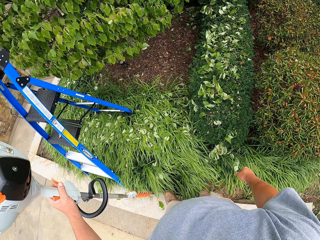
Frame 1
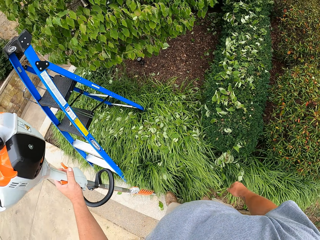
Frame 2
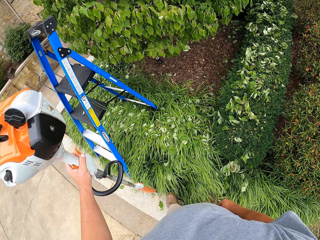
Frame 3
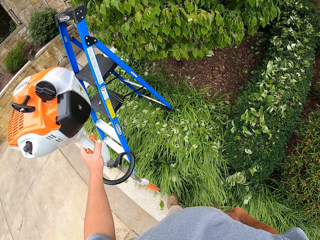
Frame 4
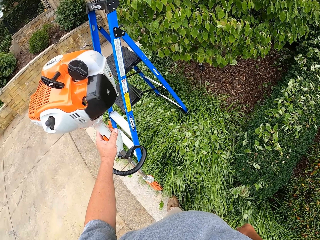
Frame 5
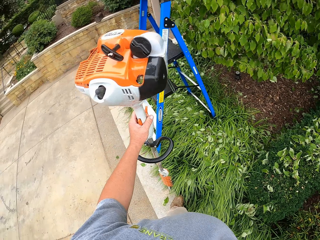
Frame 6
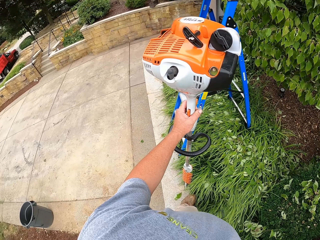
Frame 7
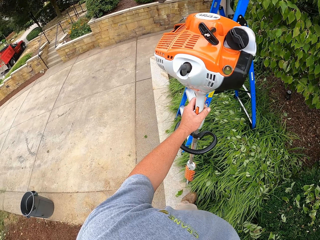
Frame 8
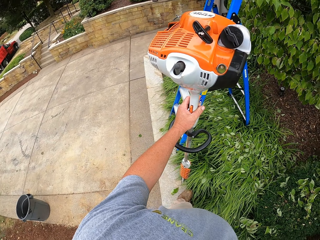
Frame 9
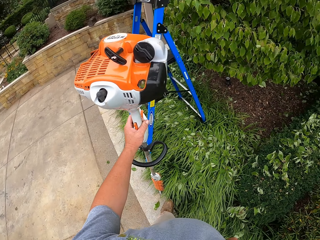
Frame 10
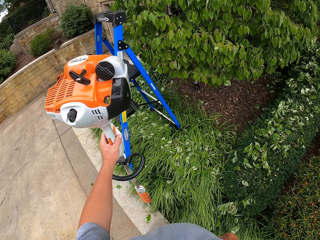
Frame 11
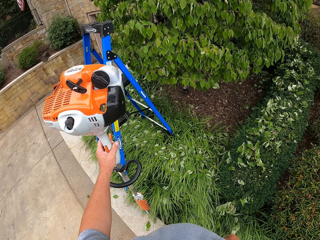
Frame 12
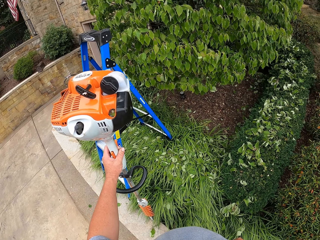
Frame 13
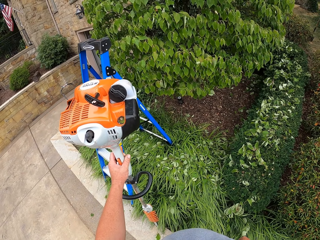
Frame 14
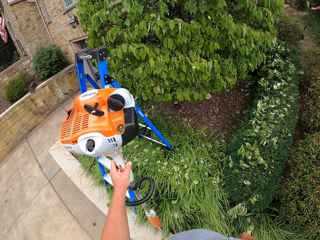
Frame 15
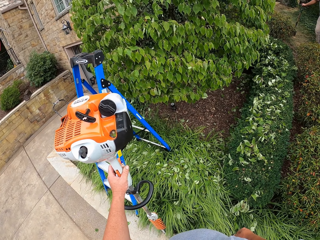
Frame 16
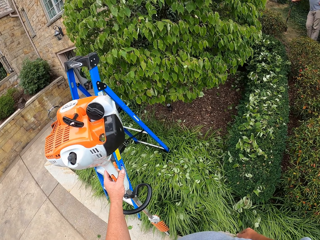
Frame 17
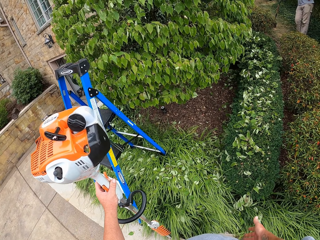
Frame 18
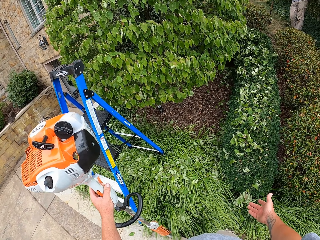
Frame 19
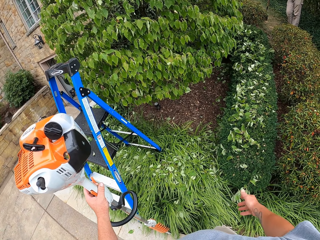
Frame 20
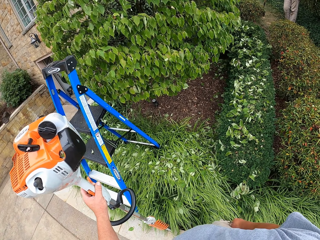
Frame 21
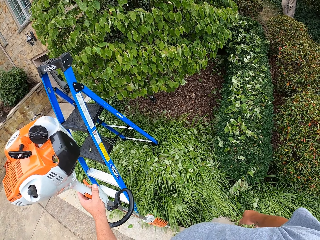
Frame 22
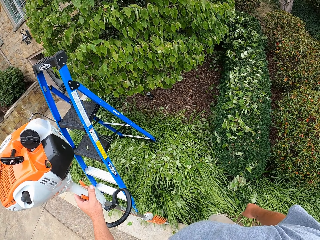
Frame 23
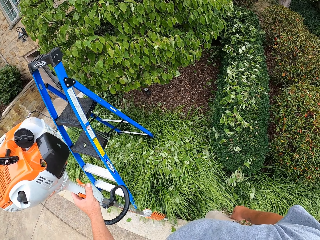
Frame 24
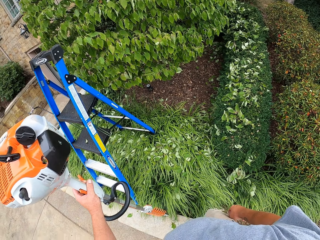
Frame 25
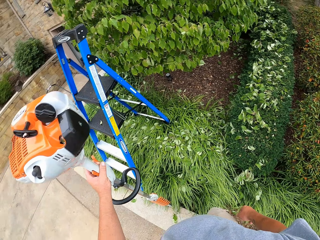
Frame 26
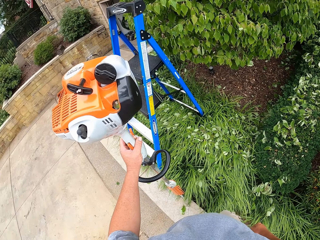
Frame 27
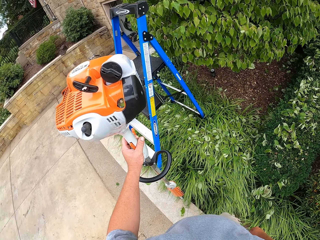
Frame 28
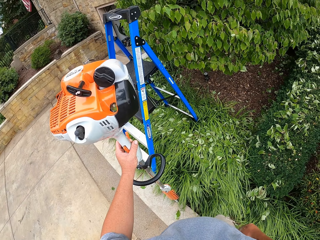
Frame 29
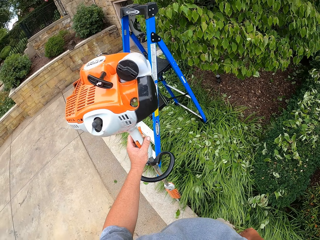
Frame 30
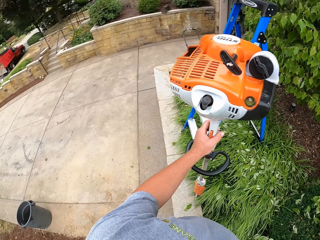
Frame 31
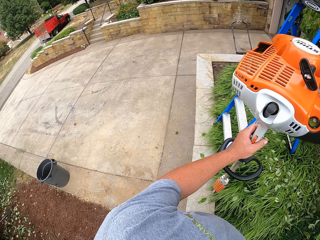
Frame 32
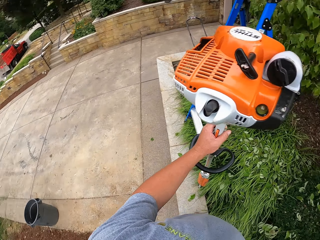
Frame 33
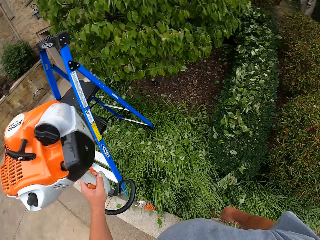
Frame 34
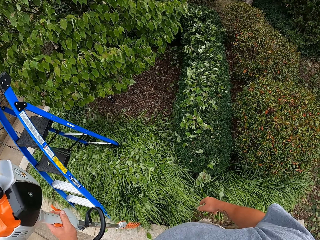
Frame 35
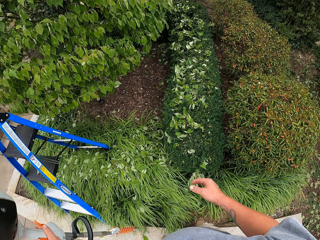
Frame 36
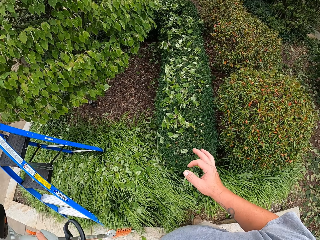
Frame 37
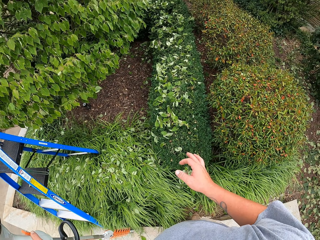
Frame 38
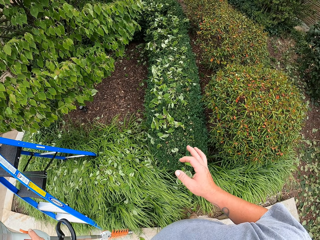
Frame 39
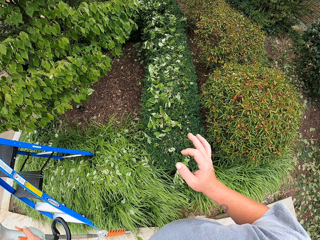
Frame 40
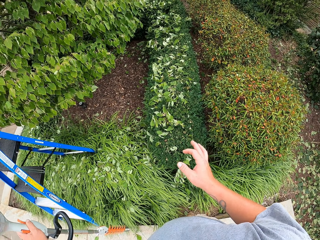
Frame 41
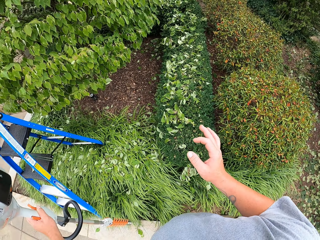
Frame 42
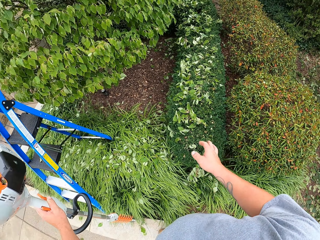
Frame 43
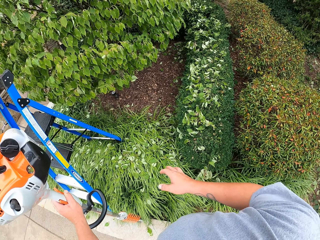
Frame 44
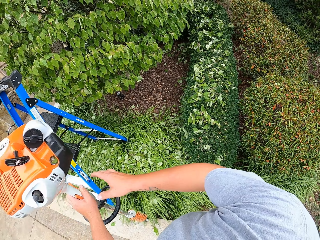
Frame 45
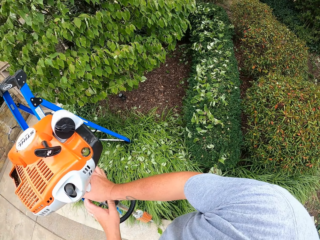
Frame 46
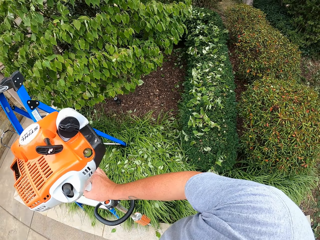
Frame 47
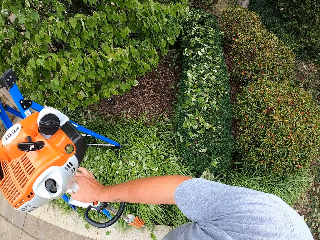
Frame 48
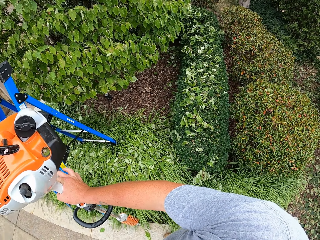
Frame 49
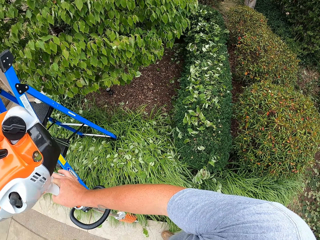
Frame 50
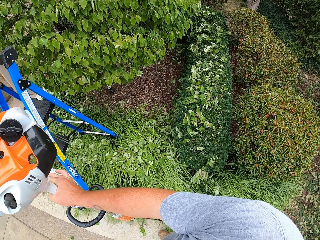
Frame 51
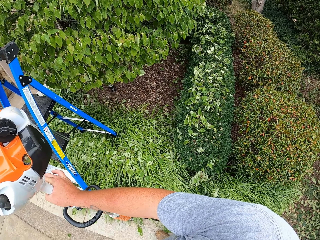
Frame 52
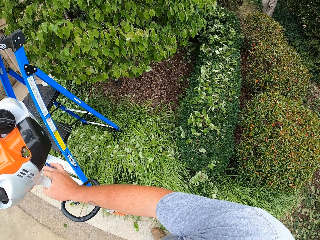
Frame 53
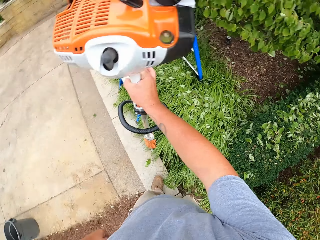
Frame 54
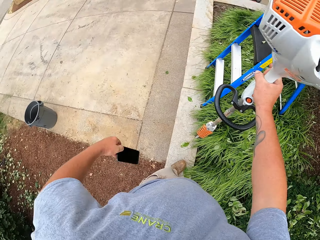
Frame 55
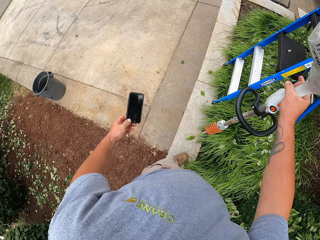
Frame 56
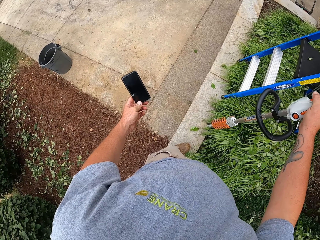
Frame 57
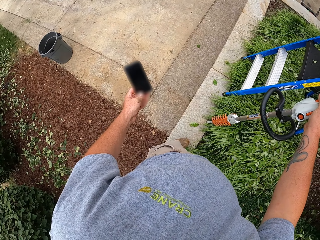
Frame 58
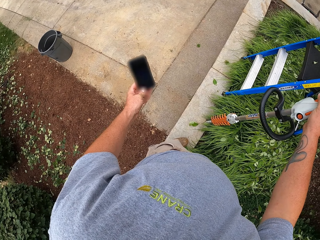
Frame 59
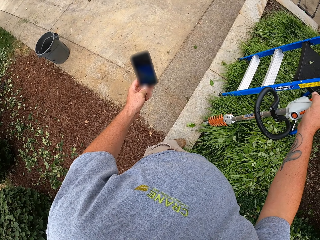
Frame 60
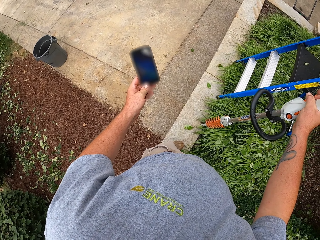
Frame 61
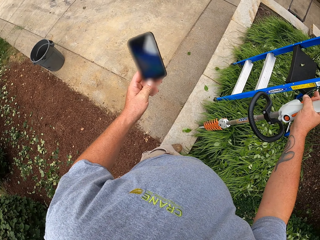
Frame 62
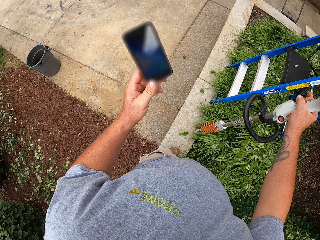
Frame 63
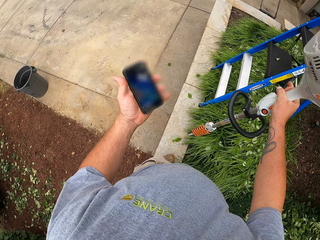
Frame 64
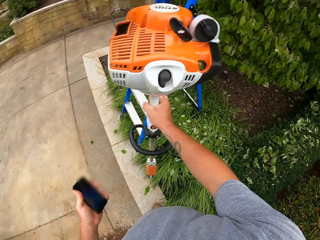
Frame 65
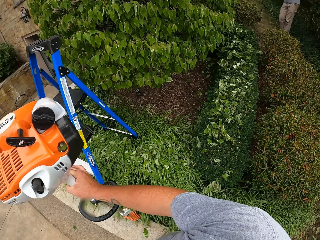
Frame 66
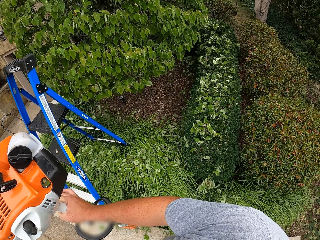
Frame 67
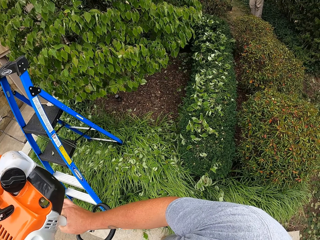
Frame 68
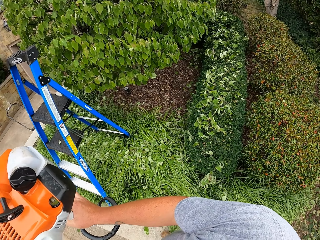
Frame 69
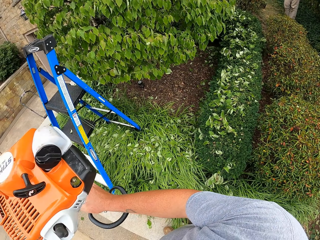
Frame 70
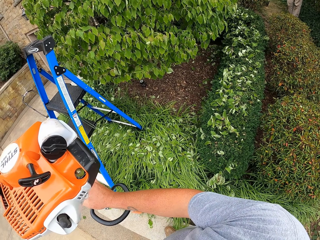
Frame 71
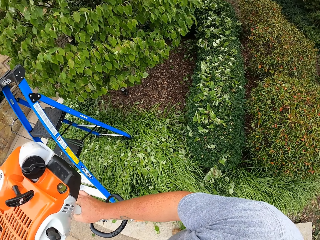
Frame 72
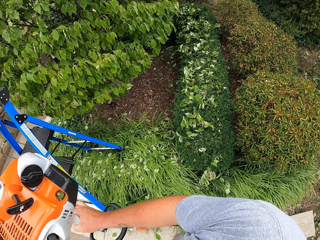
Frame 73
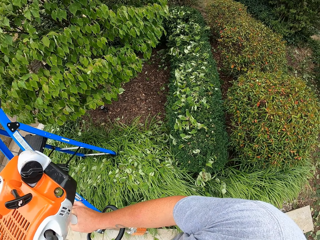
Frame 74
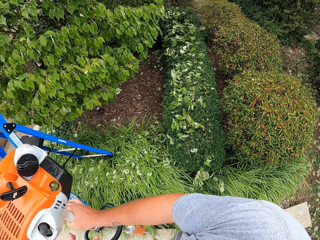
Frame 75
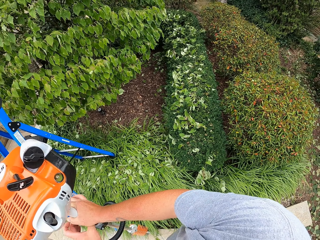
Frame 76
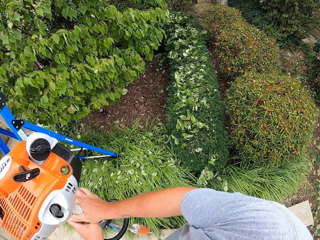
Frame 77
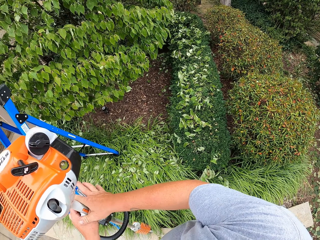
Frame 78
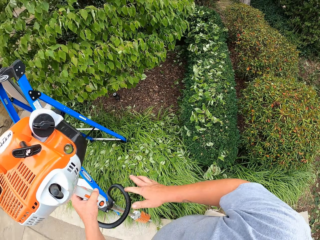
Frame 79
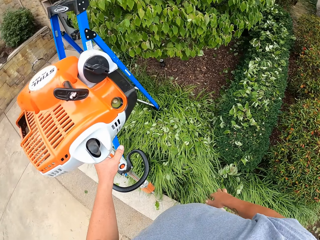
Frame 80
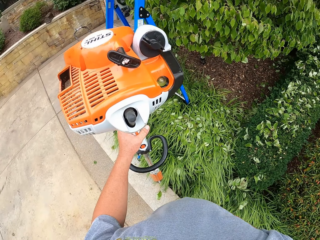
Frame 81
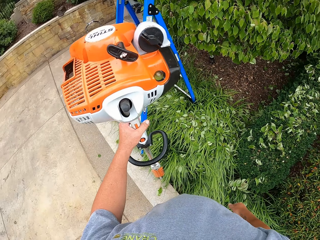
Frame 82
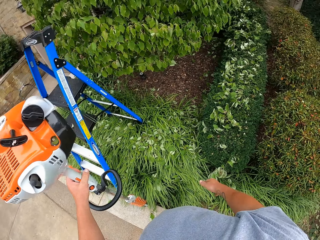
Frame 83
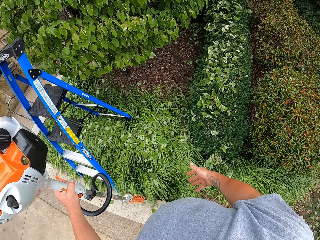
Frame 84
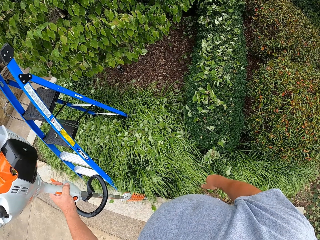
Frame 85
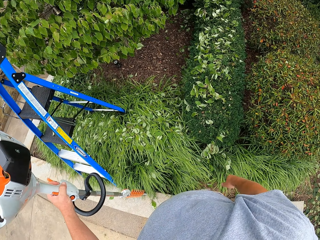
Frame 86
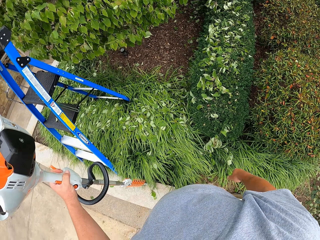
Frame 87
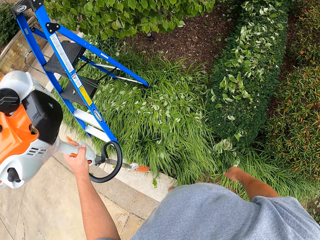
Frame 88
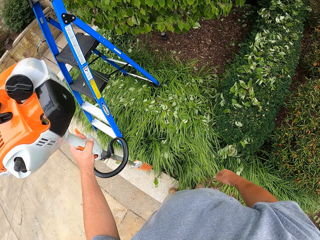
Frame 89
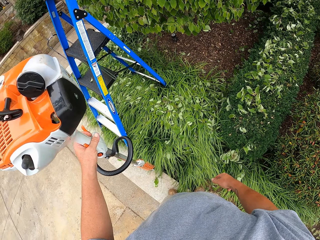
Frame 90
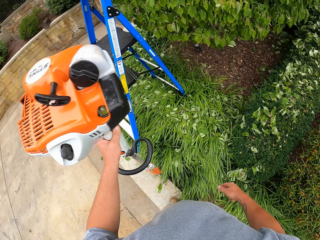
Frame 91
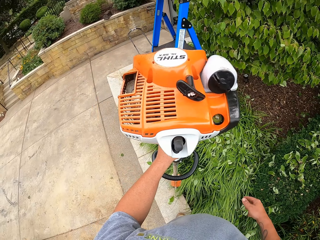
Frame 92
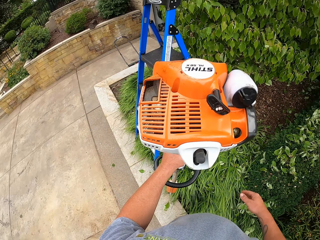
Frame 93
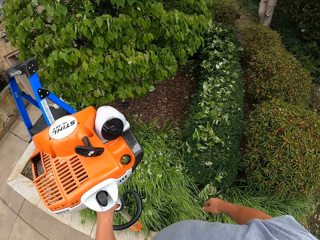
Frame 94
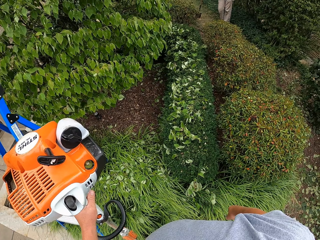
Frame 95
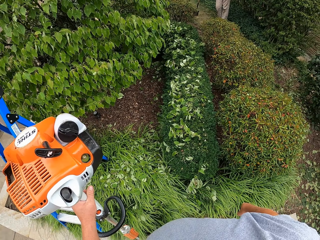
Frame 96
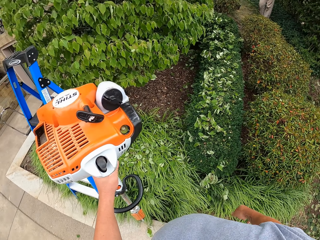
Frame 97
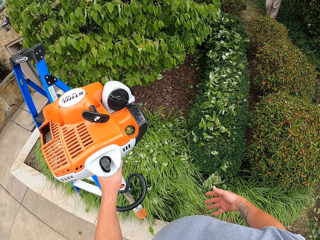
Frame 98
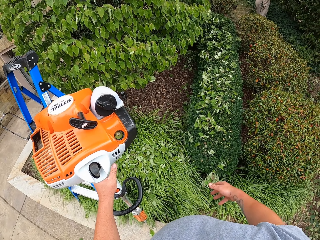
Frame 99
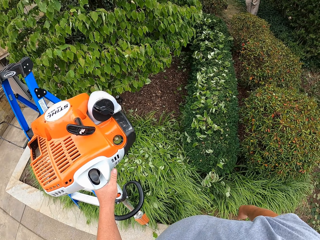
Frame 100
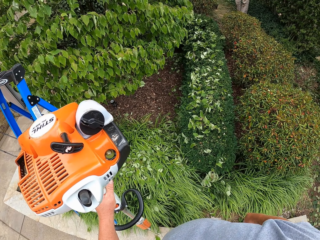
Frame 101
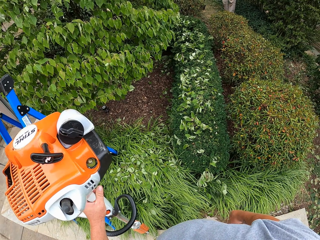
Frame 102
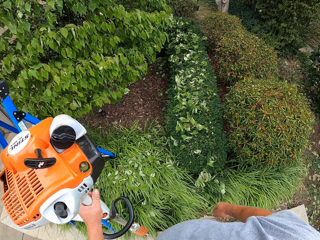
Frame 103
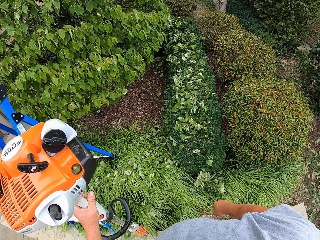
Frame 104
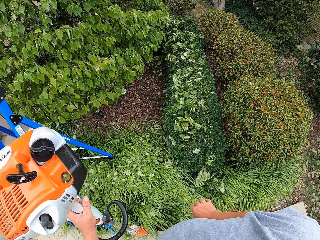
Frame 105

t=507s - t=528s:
The camera wearer puts the hand down. He flaps the hand and puts the hand down. He flaps the hand. He removes a cell phone from his pocket. He holds the hedge trimmer with the other hand. He uses the phone. He holds the phone on the hand. He returns the phone to his pocket. He holds the hedge trimmer with both hands. He removes one hand from the hedge trimmer. He converses with a man. He stands the hedge trimmer on the ground. He flaps the hand and puts the hand down. He flaps the hand and puts the hand down.
